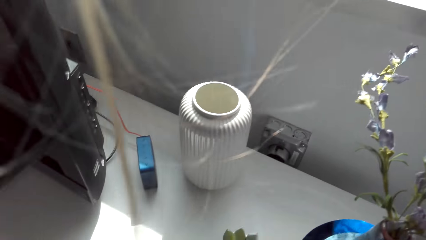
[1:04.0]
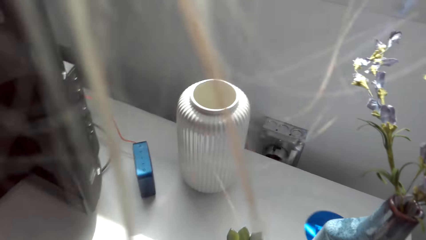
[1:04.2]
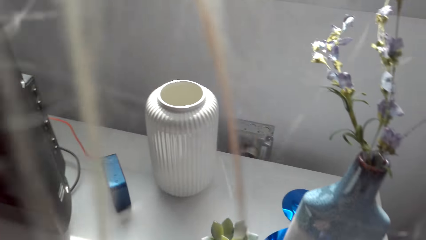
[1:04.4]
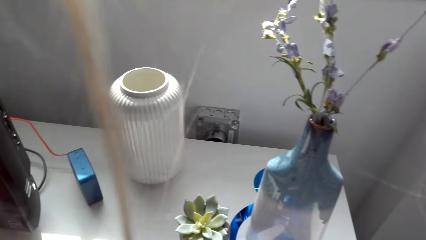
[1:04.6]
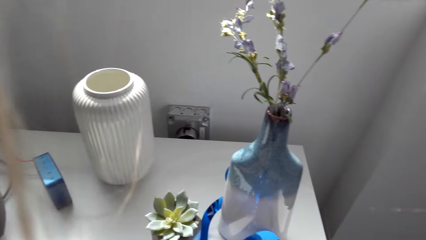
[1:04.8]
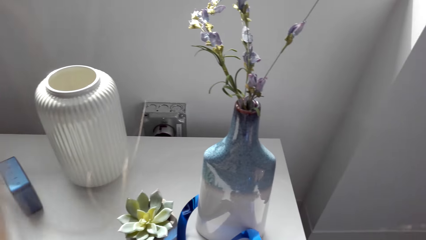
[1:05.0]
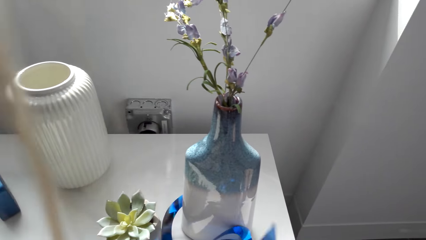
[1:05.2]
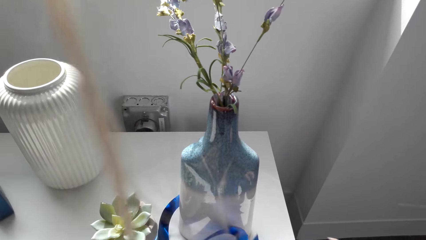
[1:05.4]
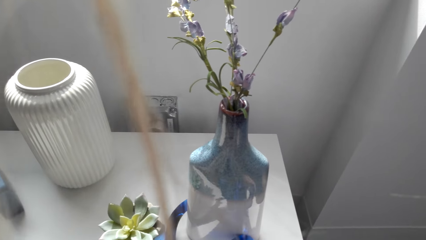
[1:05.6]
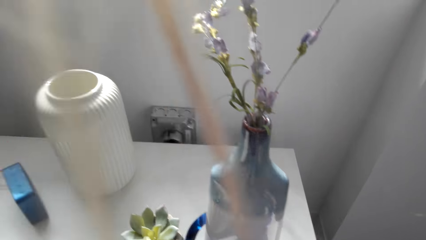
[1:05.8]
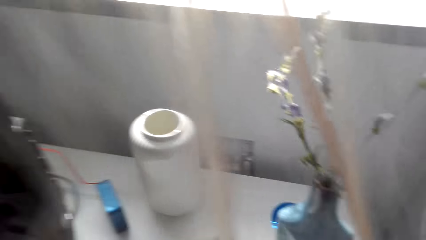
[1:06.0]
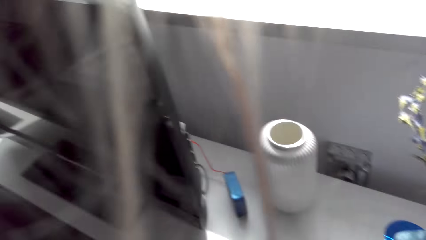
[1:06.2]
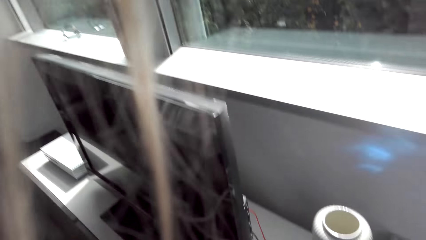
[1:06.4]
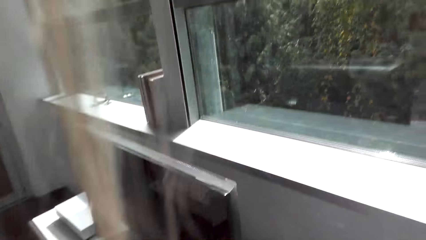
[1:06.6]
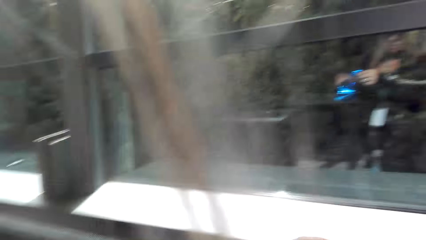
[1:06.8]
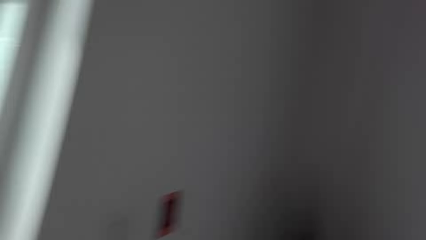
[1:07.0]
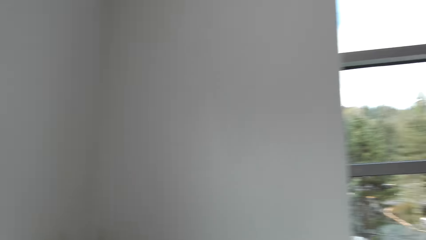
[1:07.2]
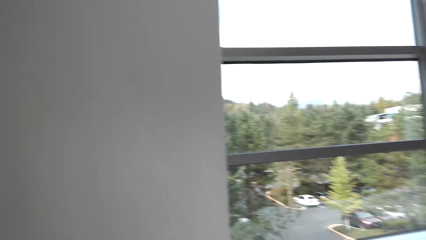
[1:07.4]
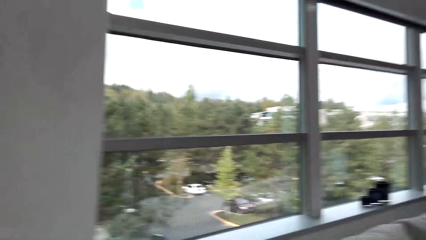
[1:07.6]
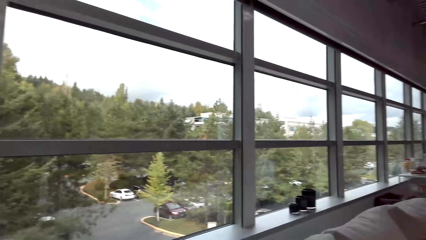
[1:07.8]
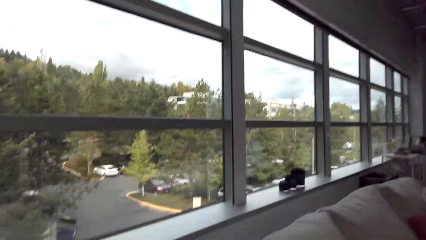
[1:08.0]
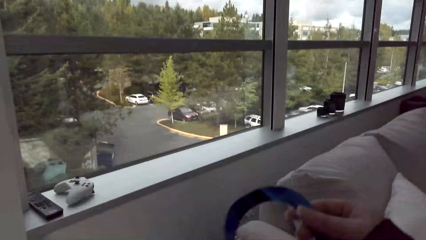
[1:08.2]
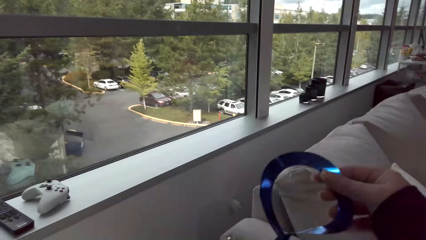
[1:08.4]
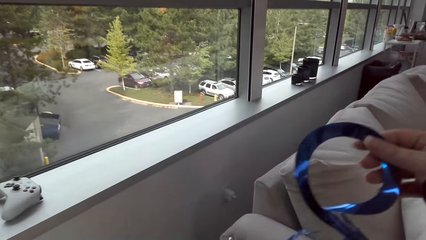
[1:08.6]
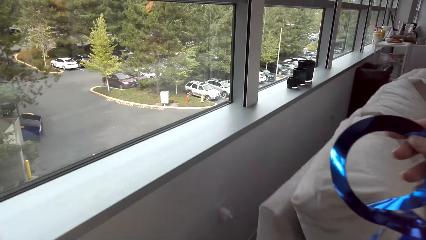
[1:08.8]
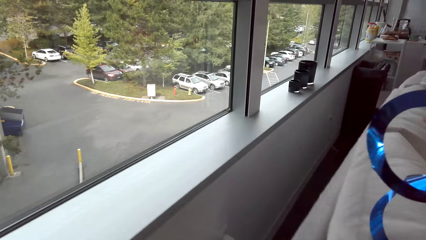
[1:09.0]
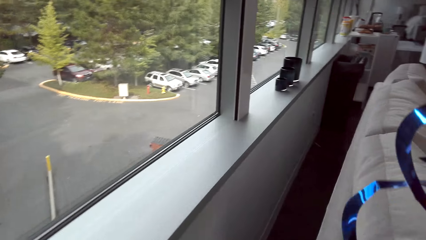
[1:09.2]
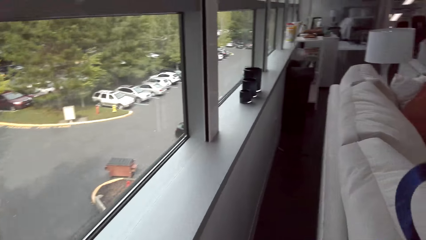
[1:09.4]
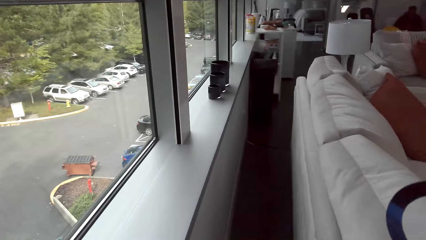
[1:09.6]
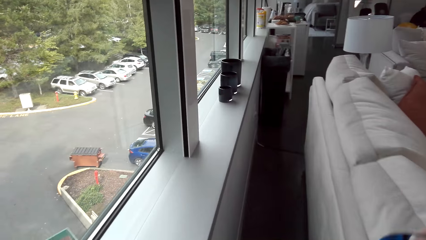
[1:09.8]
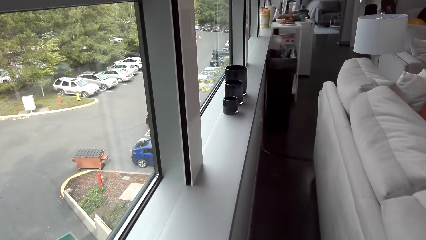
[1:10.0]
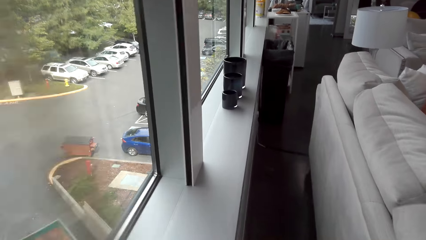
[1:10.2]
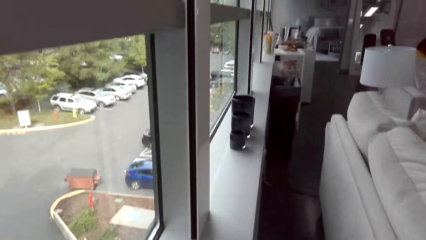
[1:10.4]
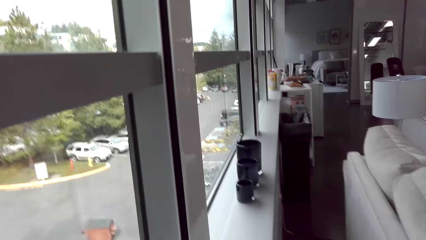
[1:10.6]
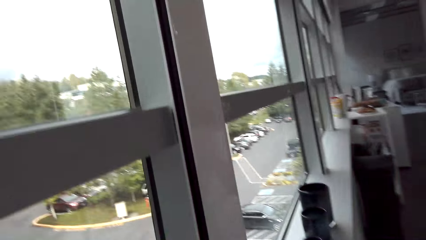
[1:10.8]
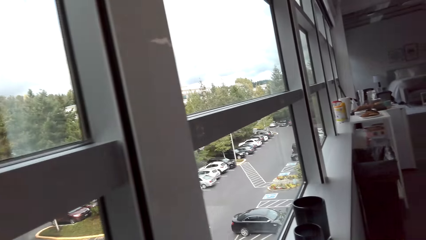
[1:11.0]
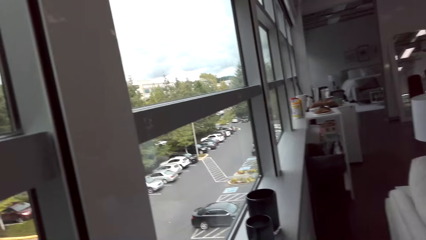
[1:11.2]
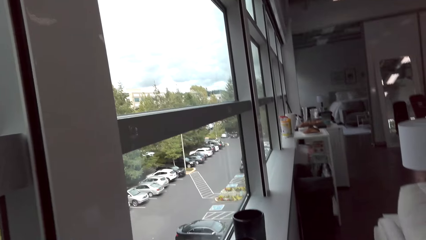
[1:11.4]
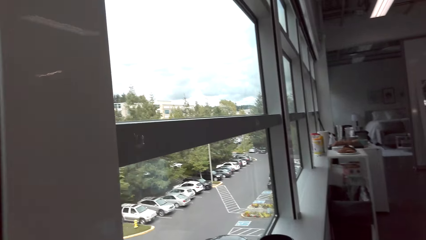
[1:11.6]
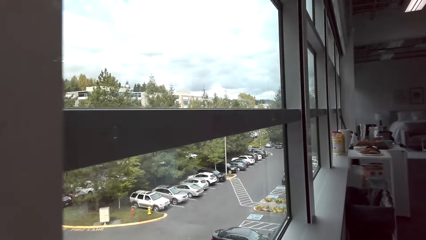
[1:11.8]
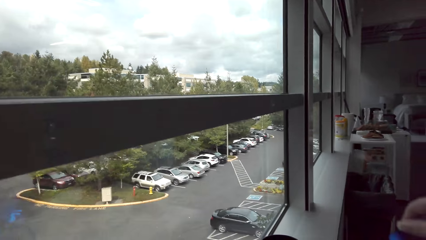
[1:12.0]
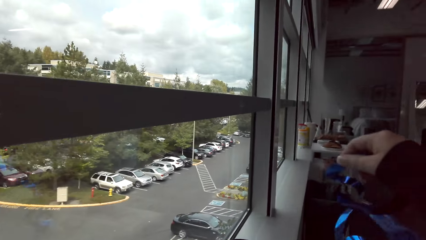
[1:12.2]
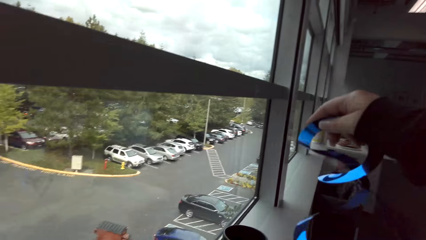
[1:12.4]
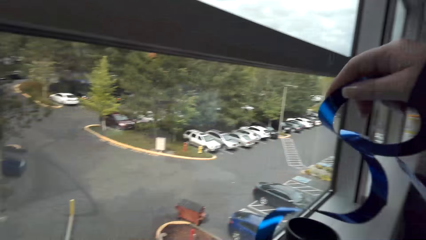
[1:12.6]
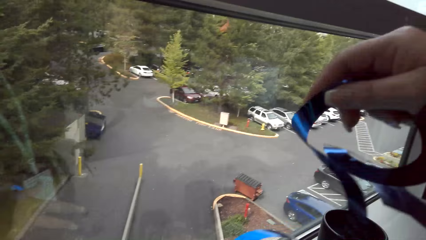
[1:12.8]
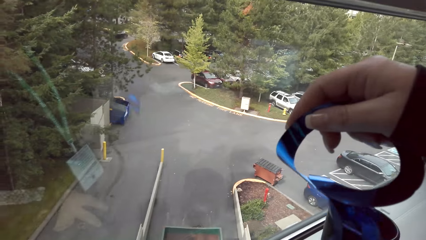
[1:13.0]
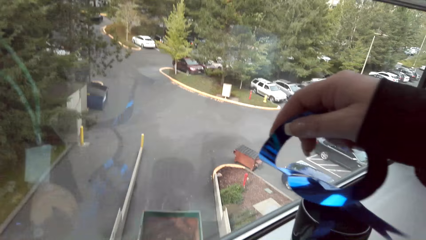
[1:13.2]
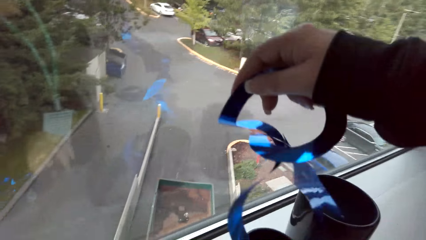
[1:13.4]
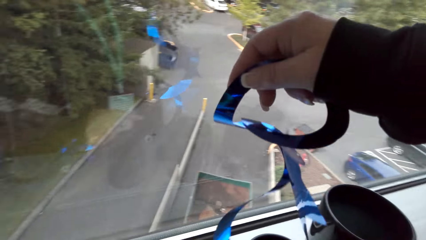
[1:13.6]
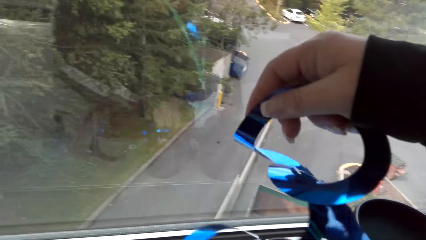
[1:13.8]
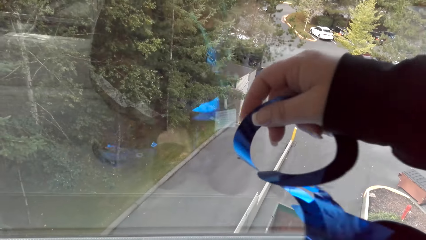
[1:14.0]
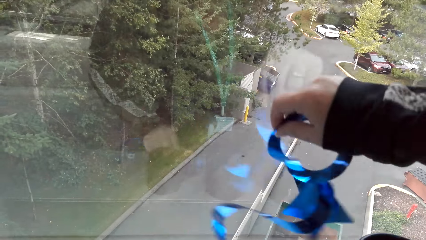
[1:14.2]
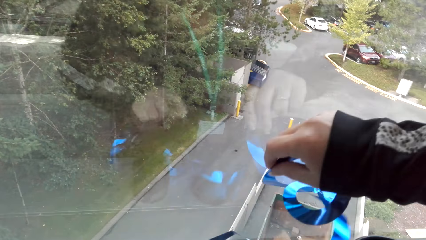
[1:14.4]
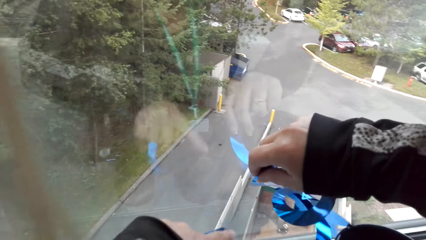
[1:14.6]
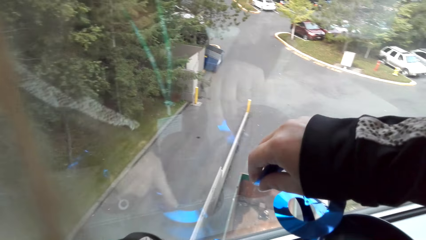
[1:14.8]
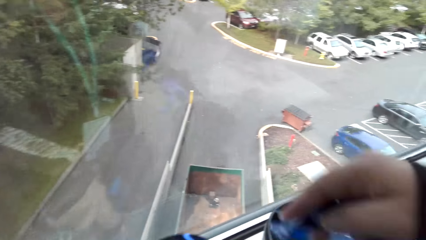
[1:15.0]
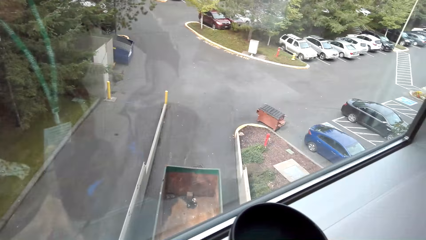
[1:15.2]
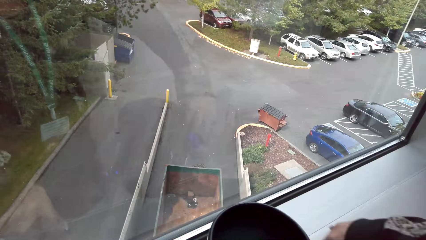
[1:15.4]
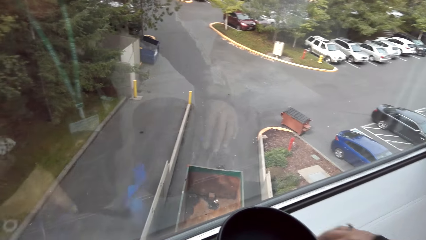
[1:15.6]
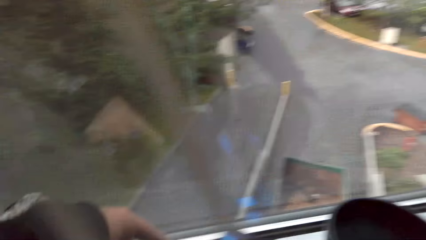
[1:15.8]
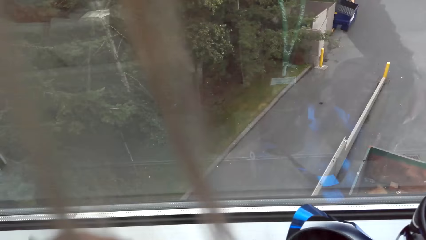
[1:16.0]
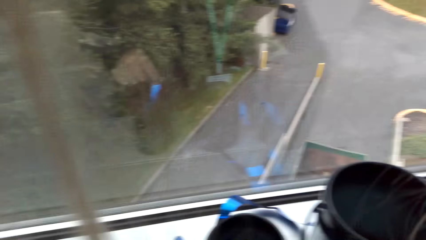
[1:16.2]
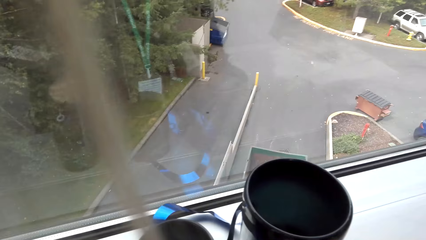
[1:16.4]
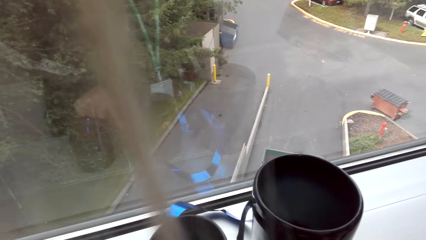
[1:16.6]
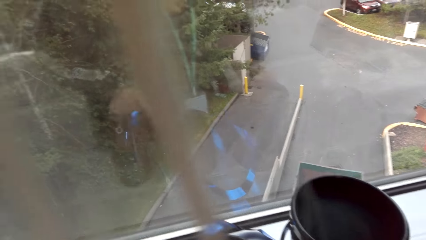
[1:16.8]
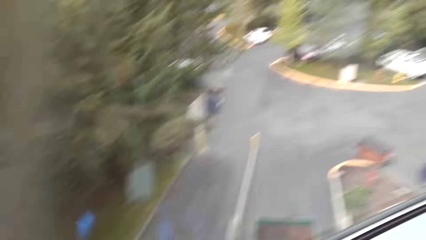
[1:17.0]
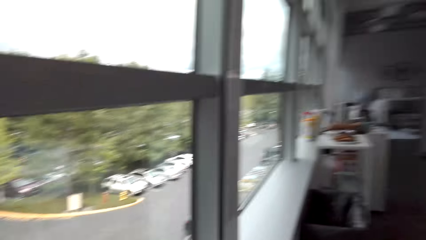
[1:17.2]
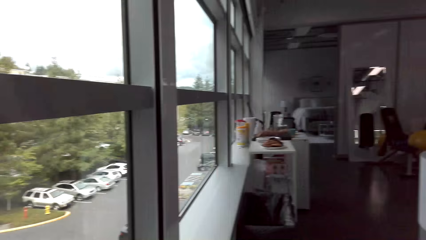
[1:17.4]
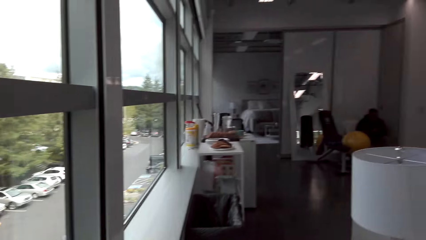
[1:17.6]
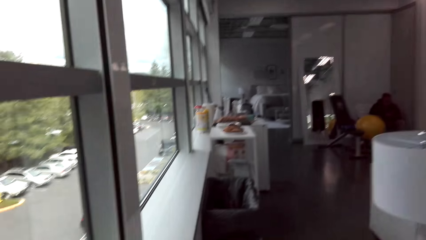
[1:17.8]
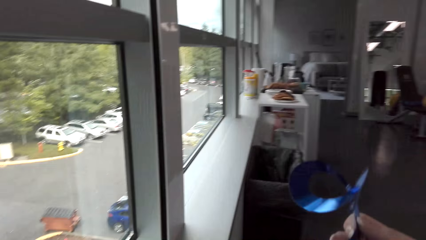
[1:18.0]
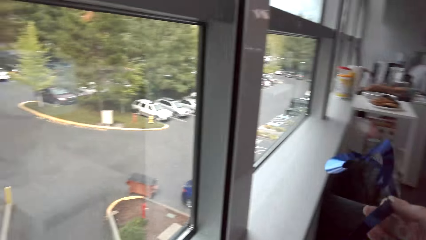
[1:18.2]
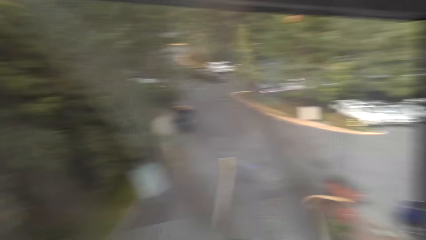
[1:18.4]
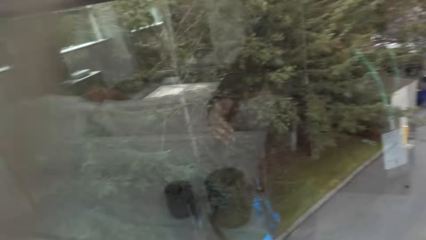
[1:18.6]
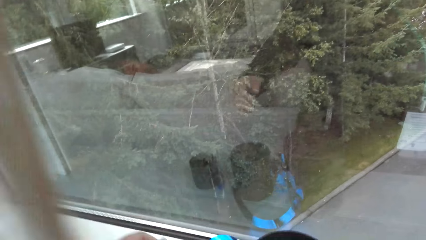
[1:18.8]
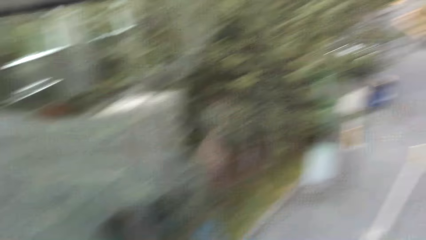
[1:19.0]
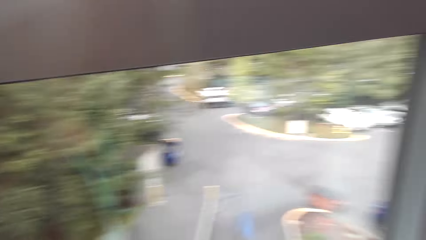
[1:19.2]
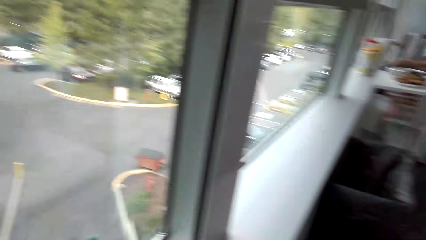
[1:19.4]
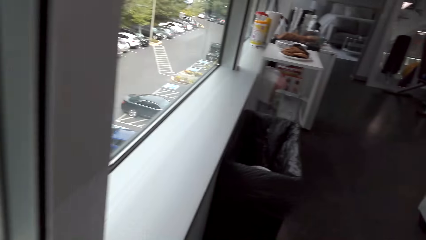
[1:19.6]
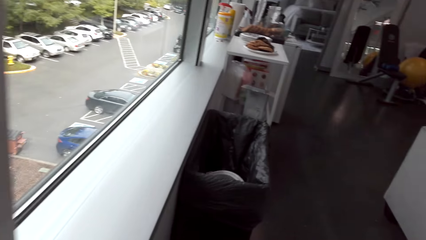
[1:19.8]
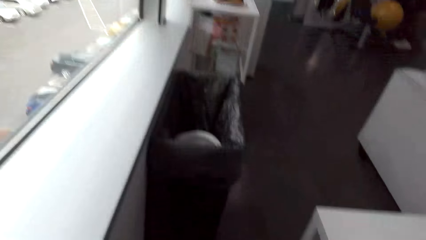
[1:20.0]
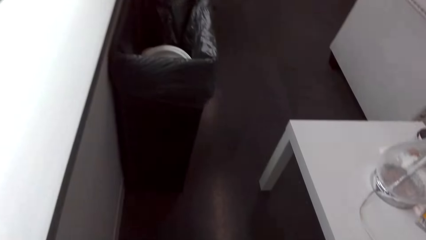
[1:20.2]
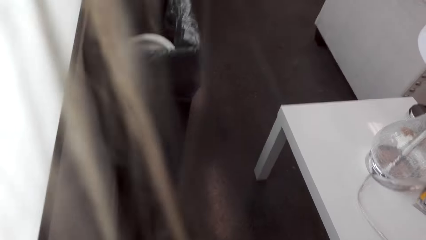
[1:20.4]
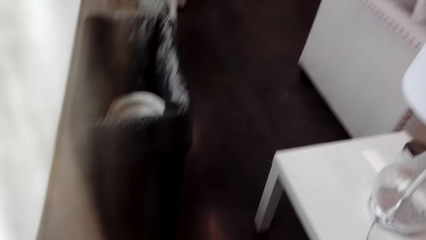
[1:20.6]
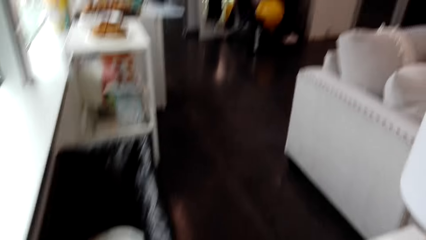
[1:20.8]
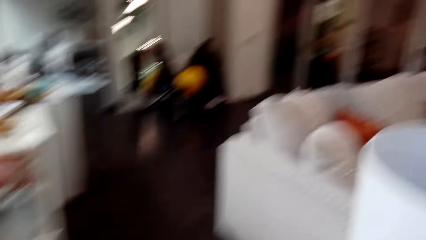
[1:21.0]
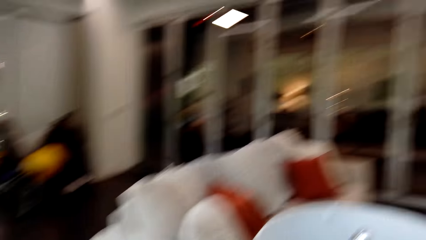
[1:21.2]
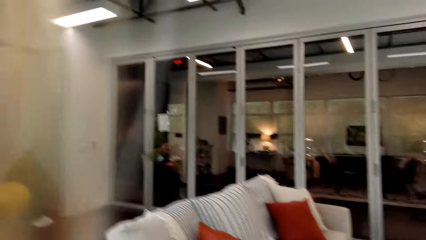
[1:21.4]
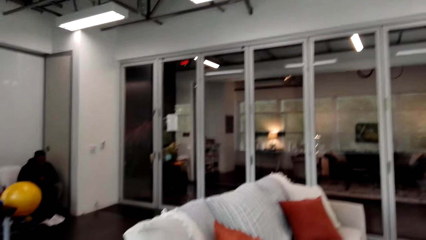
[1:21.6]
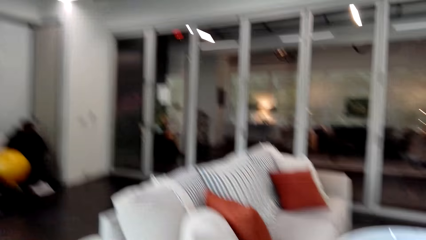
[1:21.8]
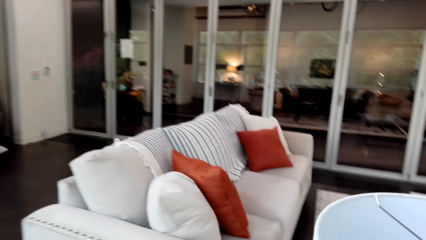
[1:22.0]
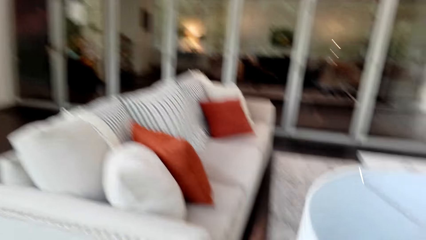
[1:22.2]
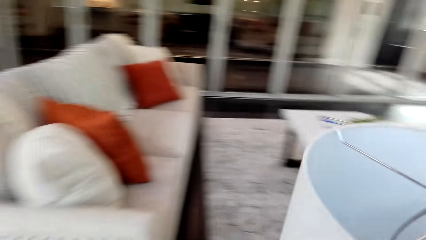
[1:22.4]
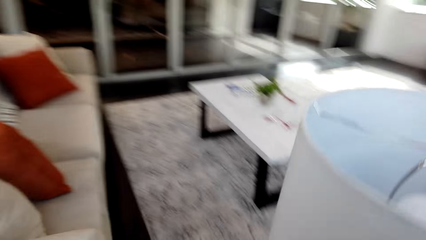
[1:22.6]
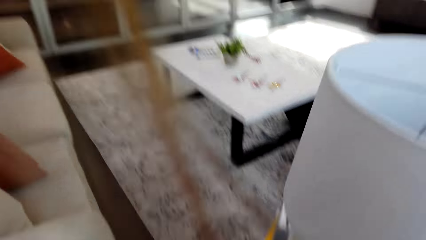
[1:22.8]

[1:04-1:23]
The camera wearer walks around the room. They decorate the room with the glitter sheet. They place the decorating paper on the window. They walk.
